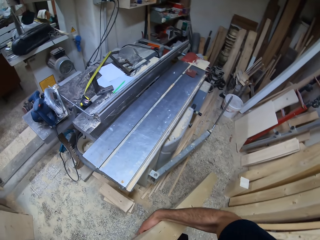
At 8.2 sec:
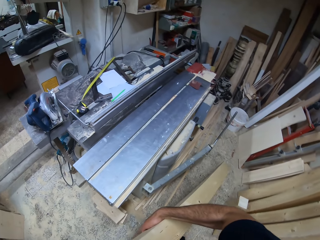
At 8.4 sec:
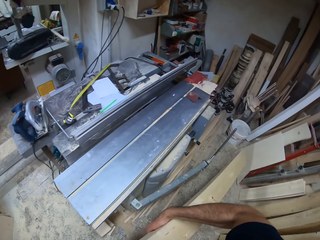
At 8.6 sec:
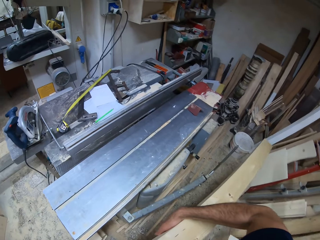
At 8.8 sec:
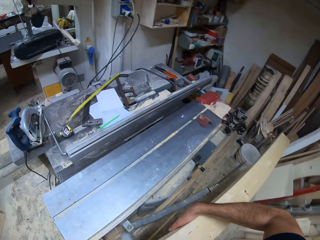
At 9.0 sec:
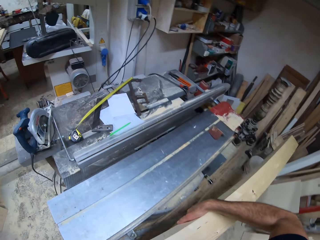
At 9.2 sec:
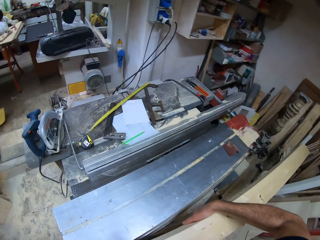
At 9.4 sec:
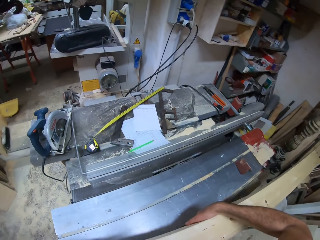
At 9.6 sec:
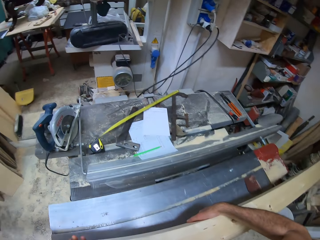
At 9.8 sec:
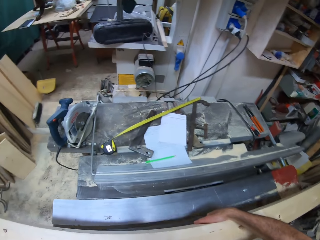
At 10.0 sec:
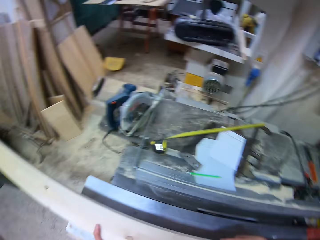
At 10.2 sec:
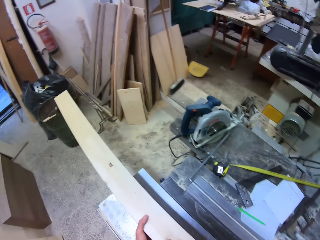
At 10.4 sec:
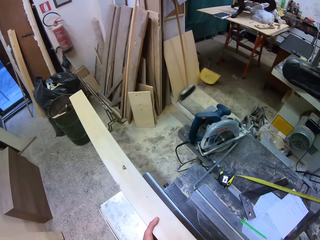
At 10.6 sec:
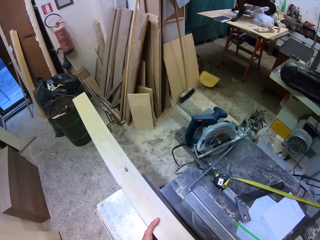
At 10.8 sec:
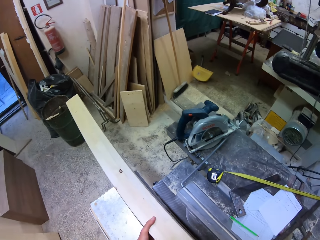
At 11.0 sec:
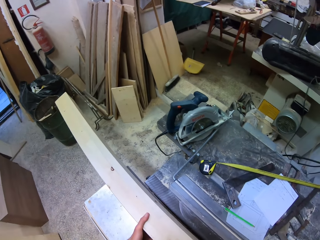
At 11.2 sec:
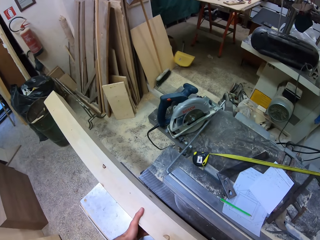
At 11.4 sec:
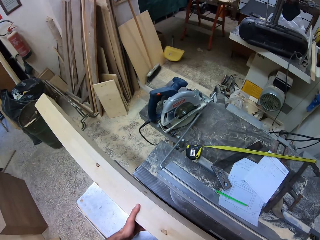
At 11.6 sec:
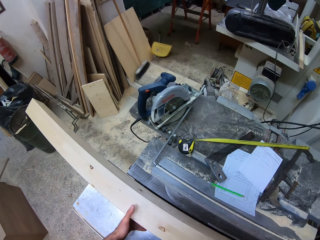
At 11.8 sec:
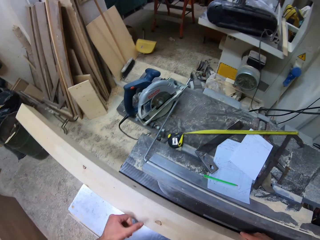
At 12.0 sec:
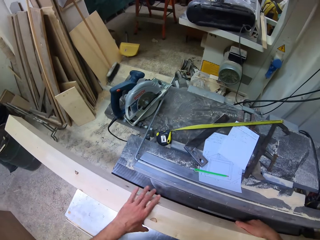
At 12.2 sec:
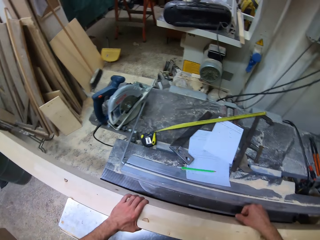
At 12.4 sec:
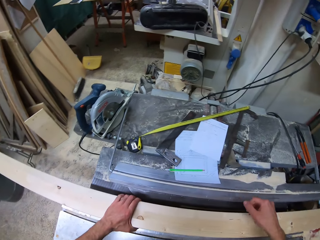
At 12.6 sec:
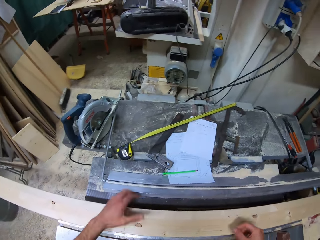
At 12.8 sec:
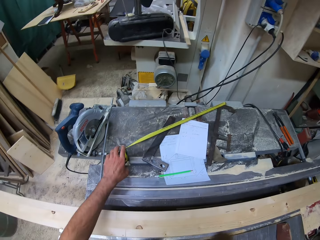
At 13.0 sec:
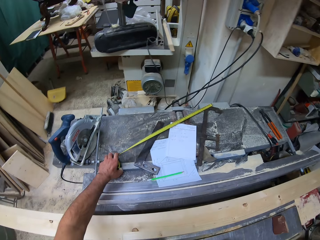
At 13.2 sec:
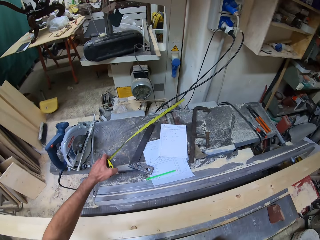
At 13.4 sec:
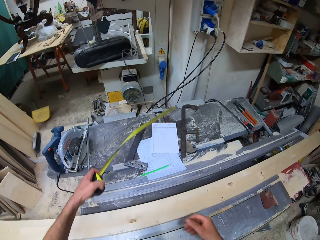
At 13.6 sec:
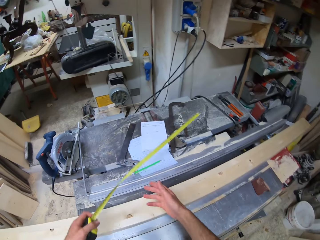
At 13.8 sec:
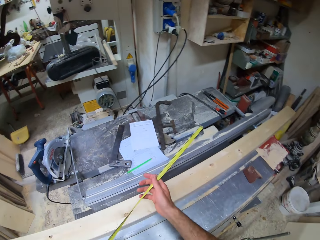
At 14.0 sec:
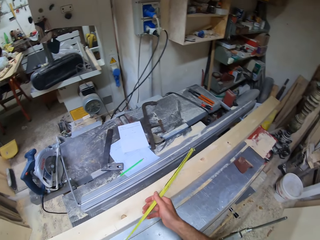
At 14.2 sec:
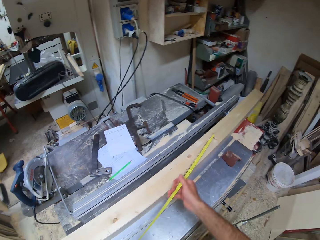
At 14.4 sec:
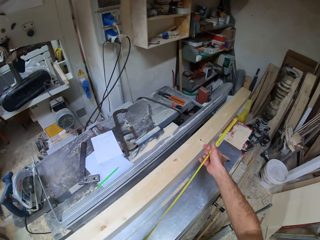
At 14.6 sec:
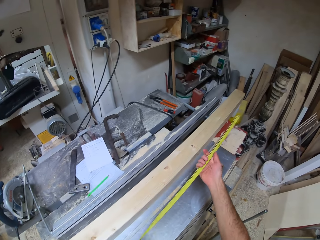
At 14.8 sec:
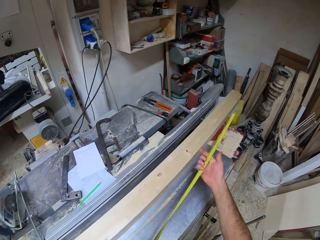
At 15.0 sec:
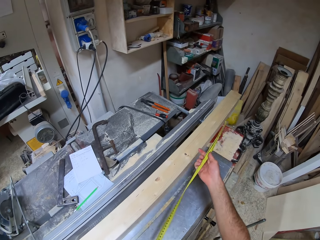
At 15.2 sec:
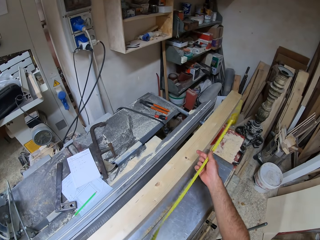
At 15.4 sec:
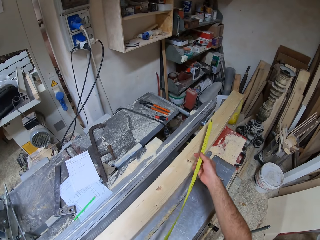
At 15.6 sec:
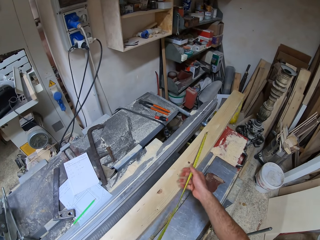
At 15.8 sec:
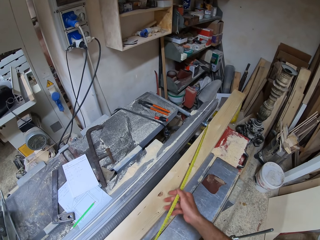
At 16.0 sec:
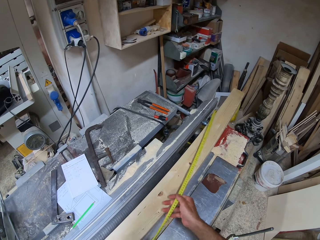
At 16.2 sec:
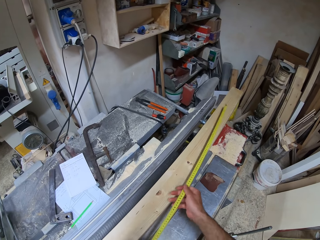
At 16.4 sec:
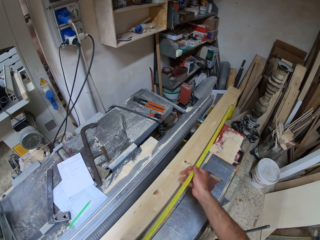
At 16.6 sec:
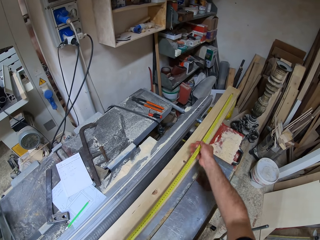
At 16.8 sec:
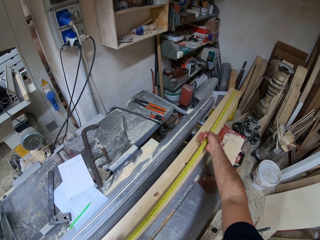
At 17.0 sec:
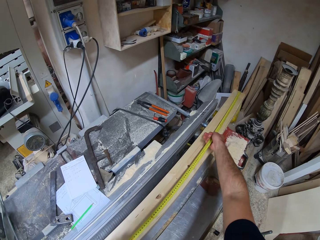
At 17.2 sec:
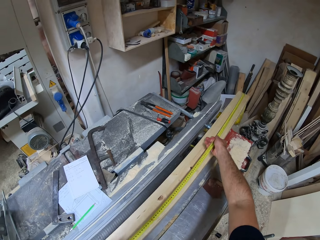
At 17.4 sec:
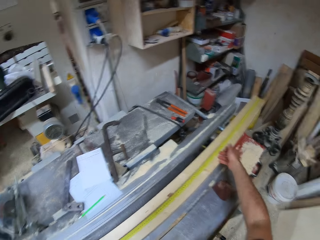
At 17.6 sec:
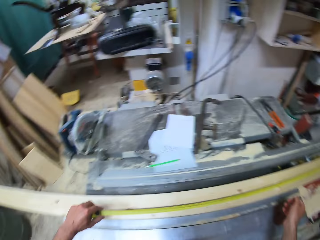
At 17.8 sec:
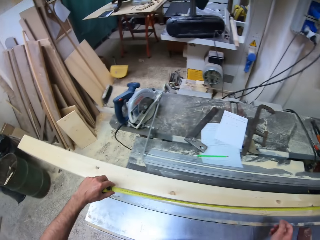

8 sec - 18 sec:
The camera wearer places the piece of wood or timber on a wood cutting machine or work bench. They pick a measuring tape or tape measure from the wood cutting machine. They stretch out the measuring tape. They measure the timber with the tape measure.

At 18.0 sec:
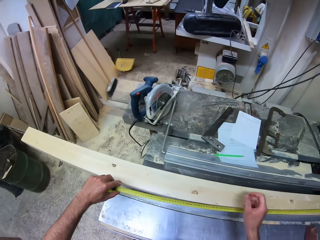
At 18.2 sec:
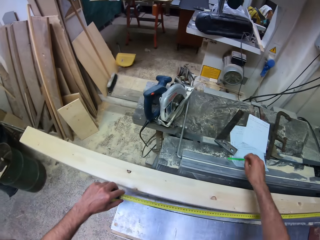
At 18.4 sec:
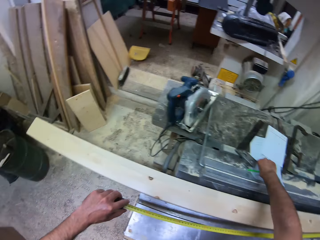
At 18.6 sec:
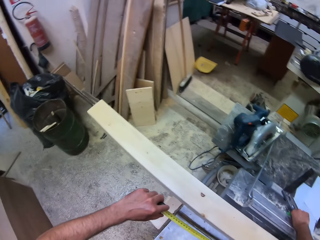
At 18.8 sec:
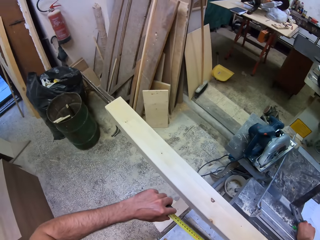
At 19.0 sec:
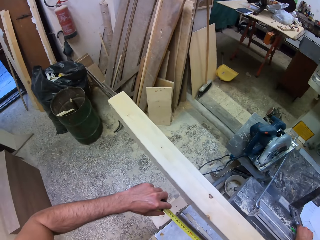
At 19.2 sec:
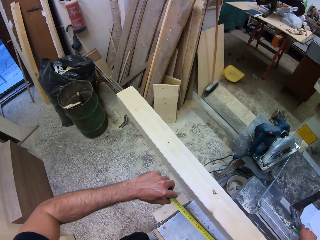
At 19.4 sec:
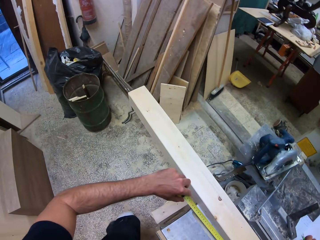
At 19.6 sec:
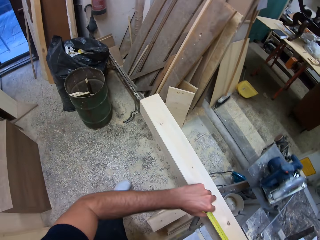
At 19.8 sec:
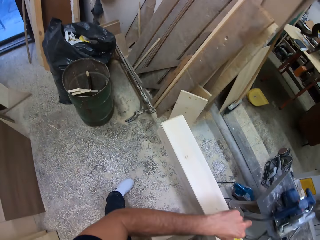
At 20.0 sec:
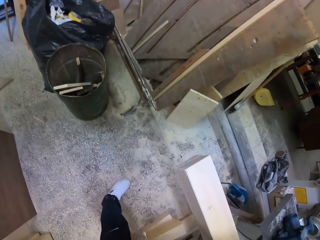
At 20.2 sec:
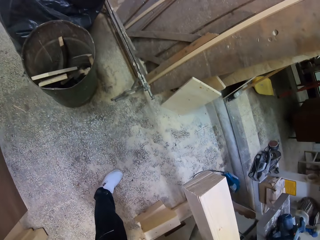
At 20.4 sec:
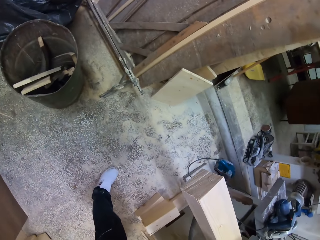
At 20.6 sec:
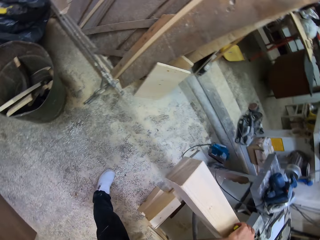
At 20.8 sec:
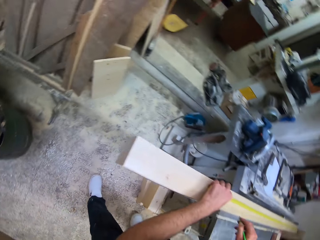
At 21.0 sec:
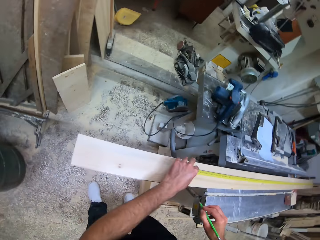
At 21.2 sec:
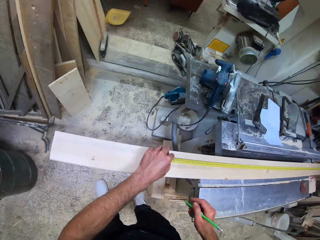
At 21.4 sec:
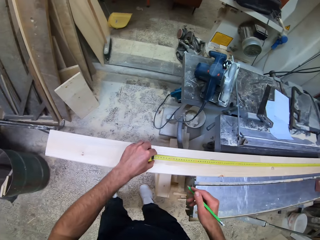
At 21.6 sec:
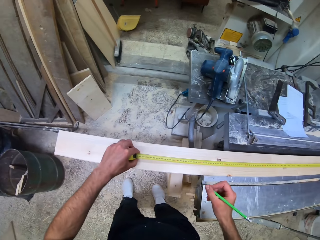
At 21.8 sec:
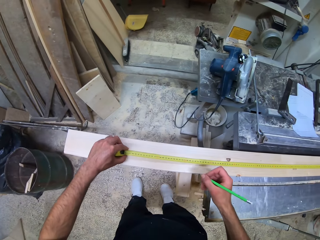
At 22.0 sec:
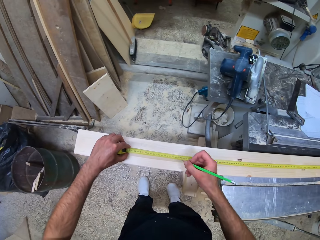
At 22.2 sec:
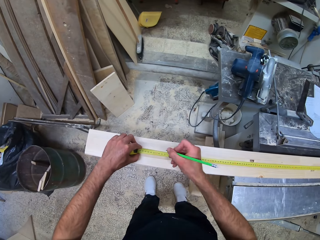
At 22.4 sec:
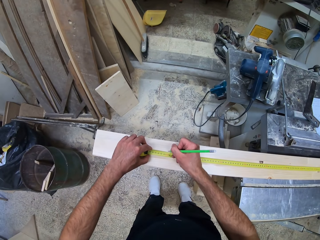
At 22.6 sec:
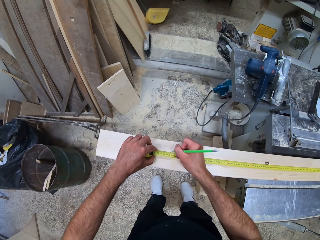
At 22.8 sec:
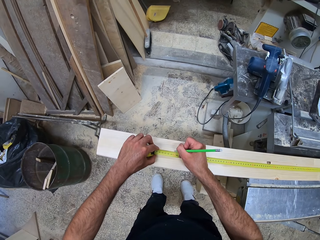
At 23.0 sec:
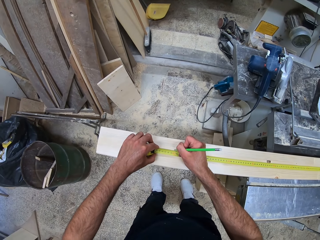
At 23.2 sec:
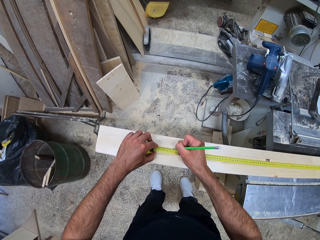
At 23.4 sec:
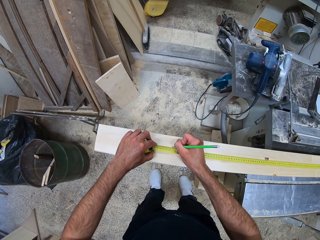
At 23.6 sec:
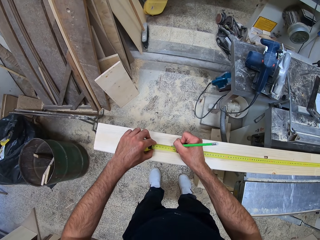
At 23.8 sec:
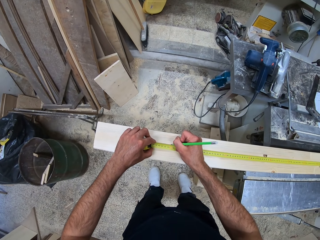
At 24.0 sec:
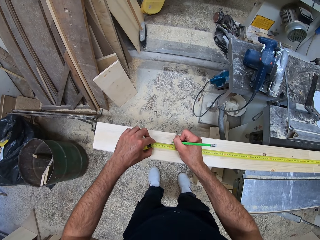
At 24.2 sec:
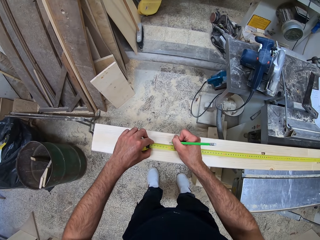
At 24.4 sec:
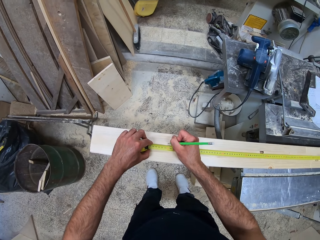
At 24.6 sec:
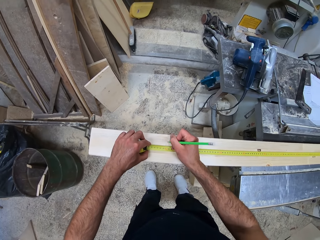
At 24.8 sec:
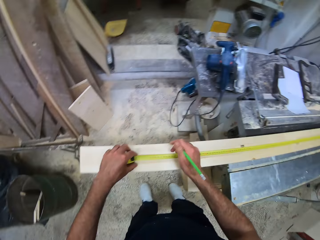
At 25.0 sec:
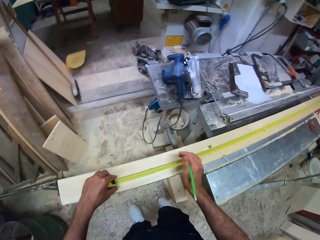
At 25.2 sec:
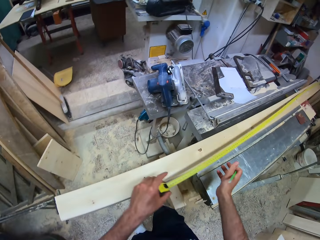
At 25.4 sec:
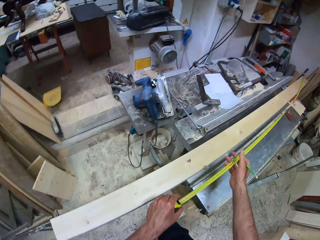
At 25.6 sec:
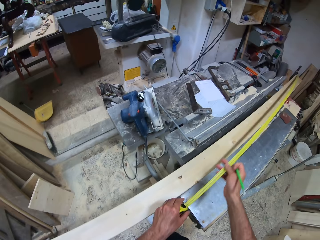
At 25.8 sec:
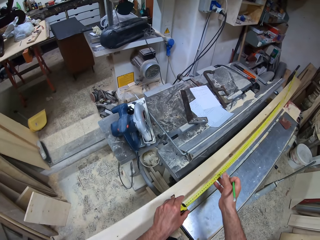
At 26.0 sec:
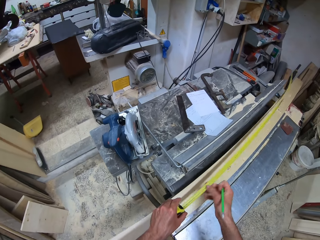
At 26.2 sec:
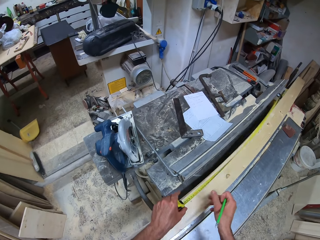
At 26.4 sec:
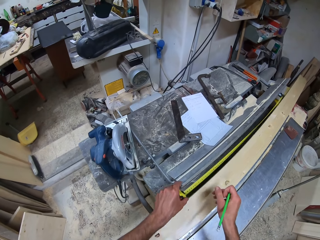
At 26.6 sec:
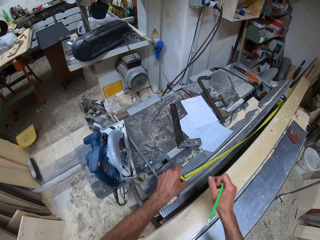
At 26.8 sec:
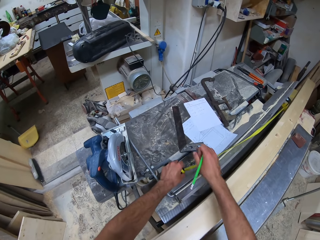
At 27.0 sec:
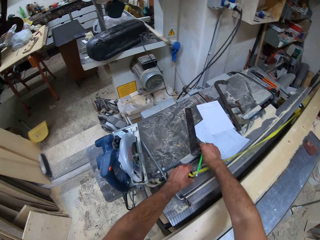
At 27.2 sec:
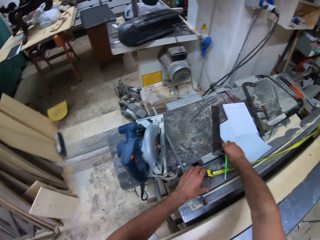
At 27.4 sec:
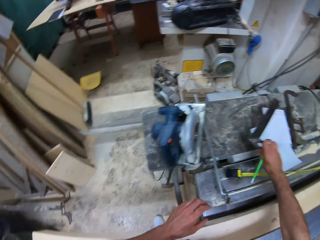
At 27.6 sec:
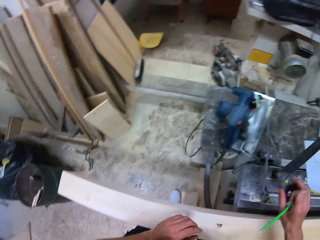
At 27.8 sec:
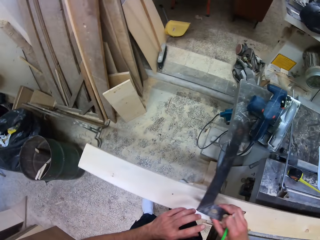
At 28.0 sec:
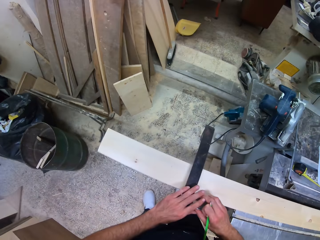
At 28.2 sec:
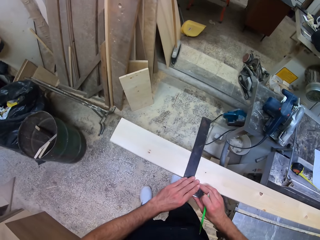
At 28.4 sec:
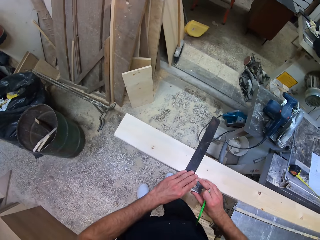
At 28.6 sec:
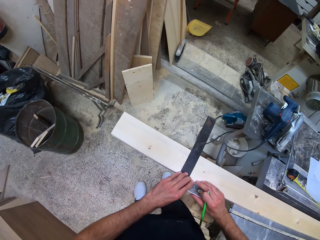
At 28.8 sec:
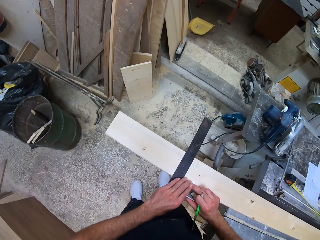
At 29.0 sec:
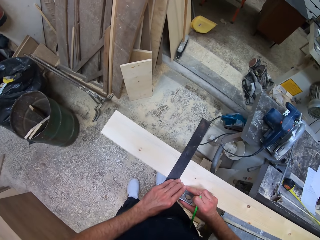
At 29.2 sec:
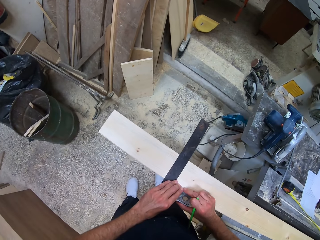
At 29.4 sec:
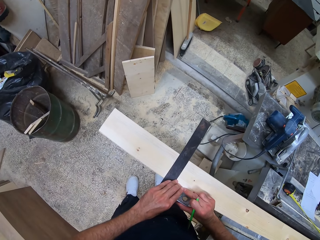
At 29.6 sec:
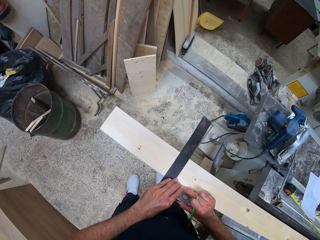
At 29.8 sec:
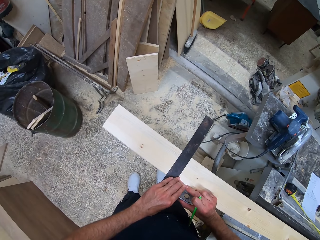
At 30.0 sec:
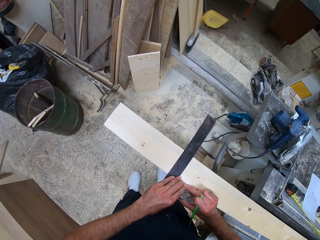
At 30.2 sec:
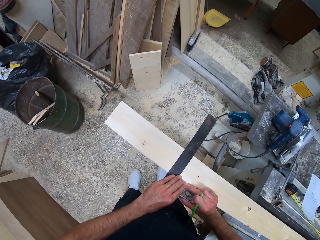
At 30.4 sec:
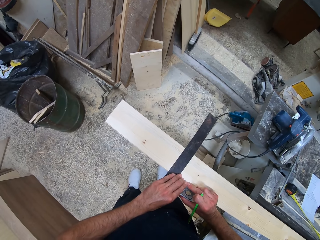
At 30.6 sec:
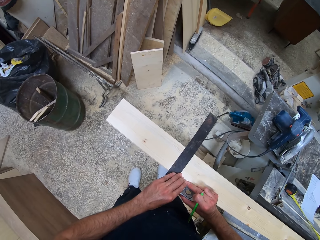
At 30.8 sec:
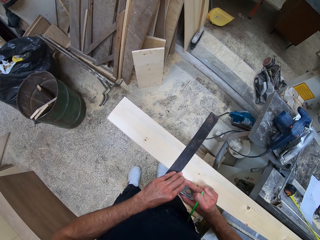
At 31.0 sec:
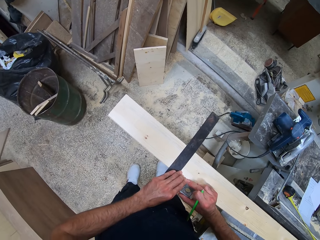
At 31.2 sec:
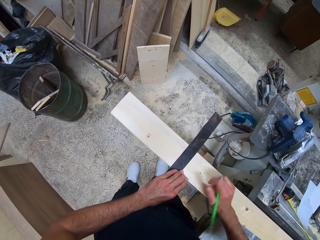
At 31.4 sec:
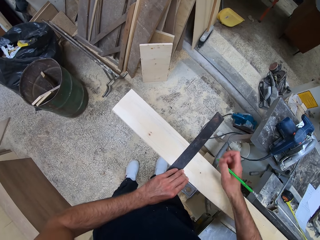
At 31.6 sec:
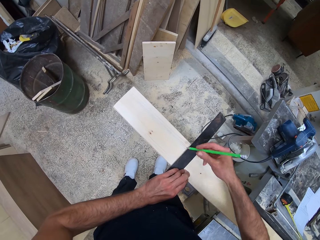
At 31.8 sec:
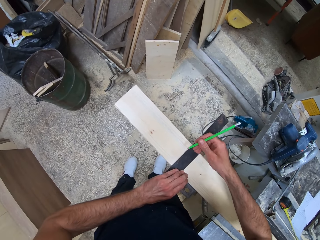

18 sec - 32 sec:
The camera wearer picks up a pencil from the wood cutting machine or workbench. They measure the piece of wood or timber with the measuring tape. They mark the piece of wood with the pencil. They retract the measuring tape. They drop the measuring tape on the wood cutting machine. They pick a tri-square or try square from the wood cutting machine. They measure the timber with the try square. They place the tri-square on the piece of wood.
